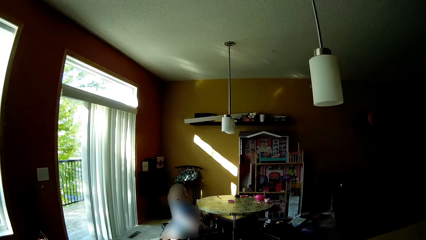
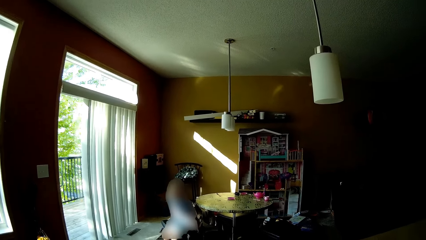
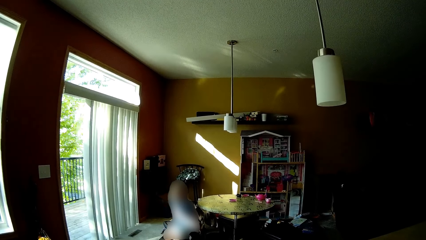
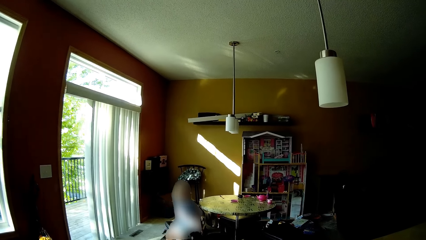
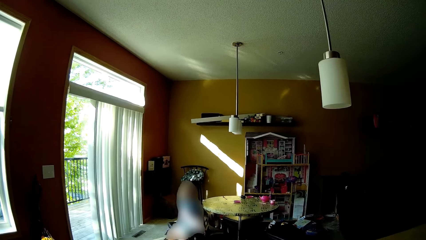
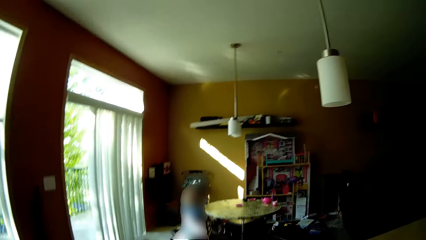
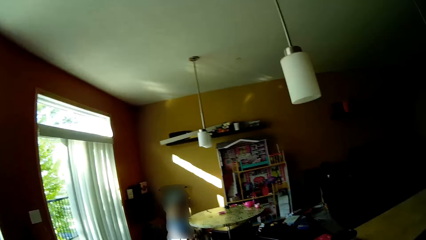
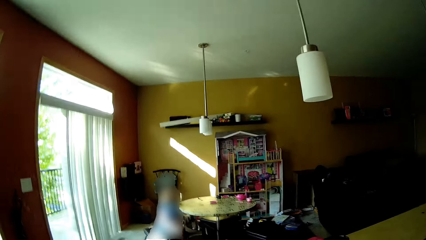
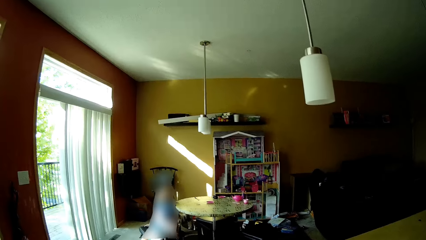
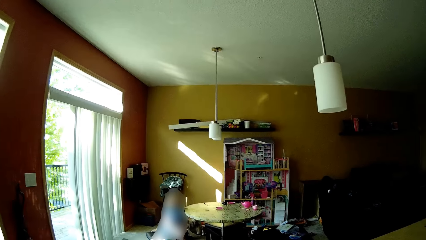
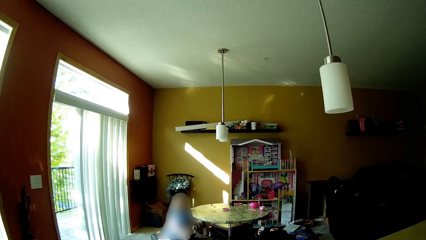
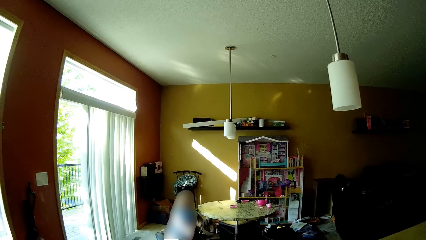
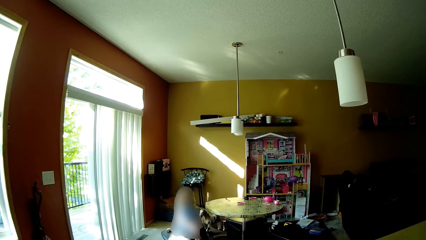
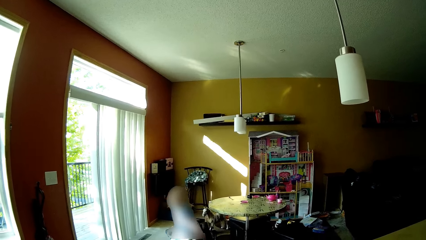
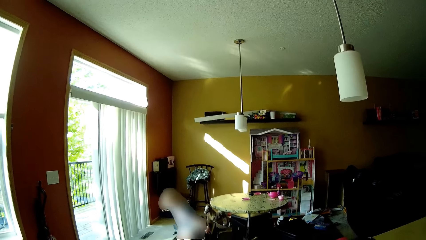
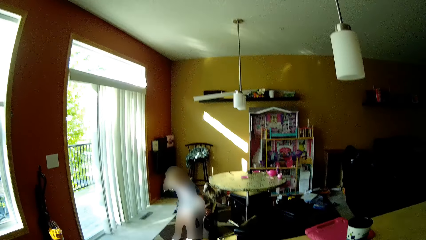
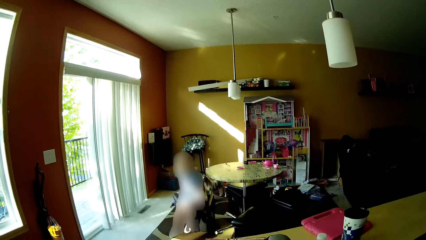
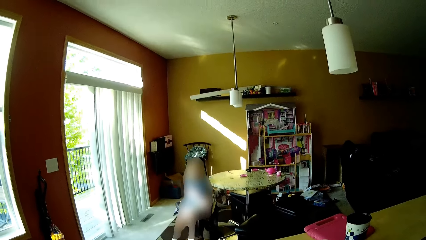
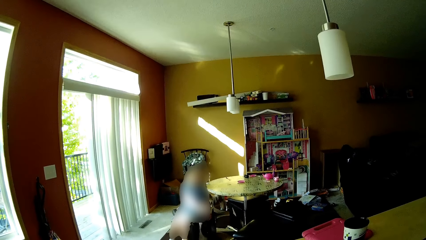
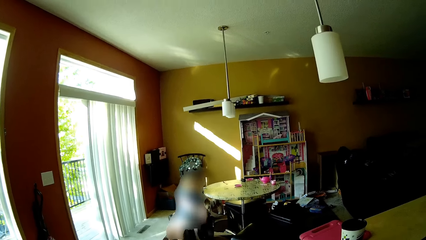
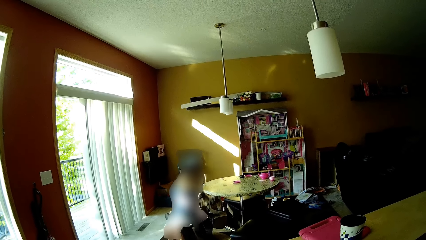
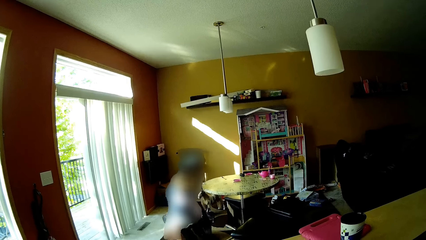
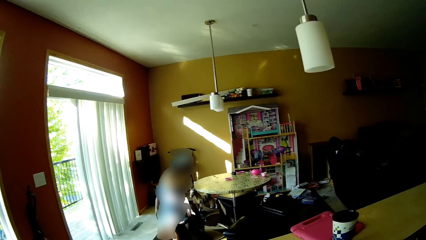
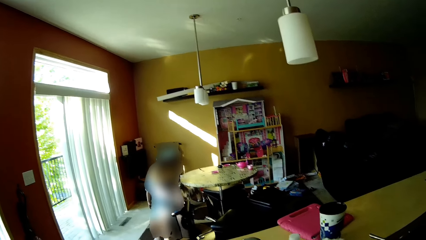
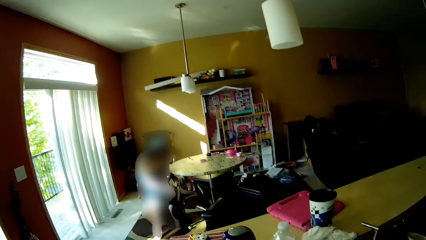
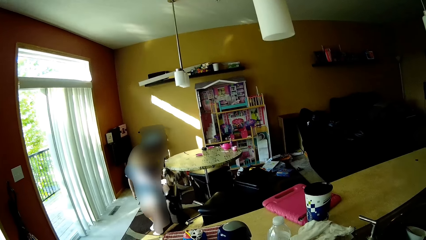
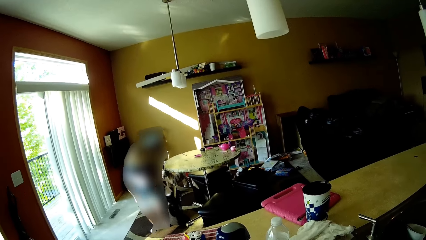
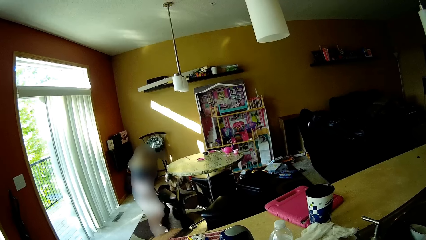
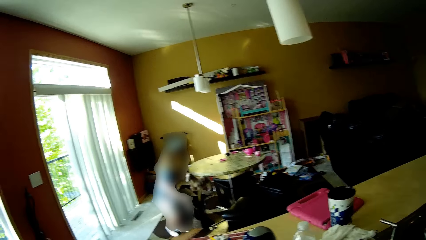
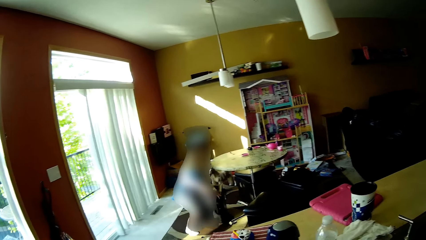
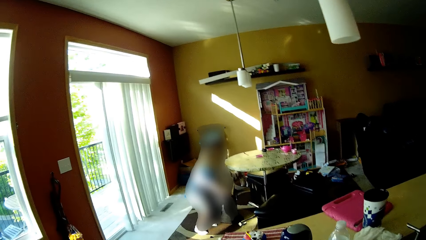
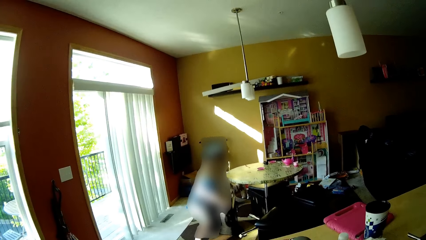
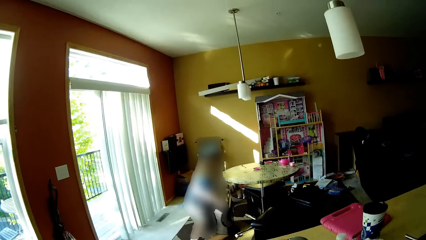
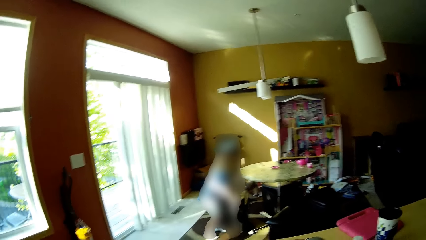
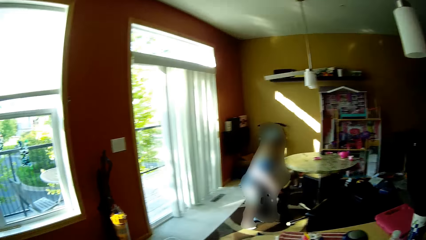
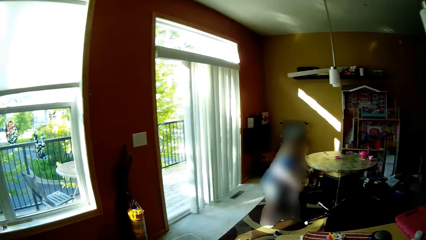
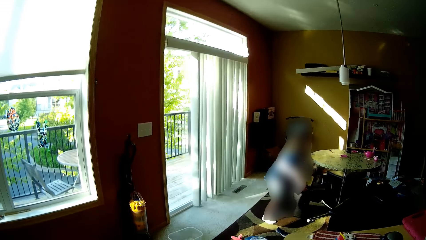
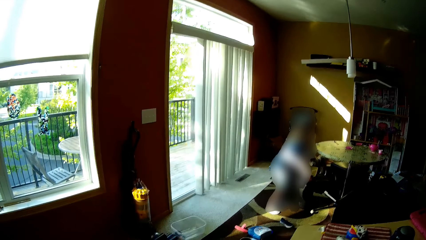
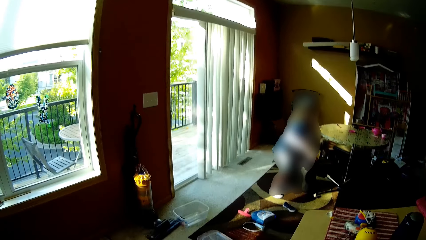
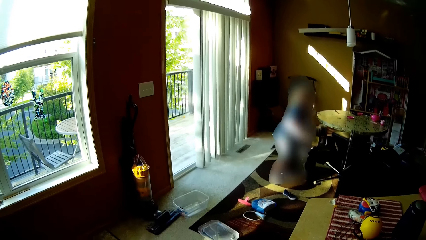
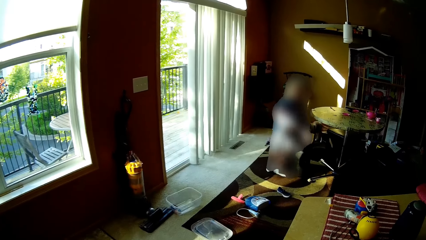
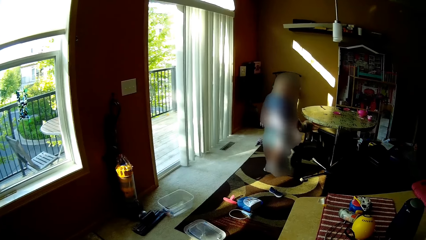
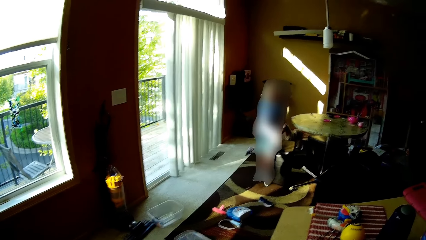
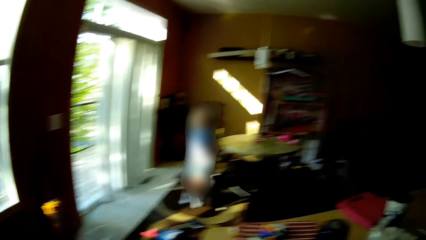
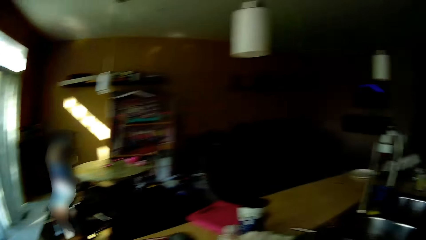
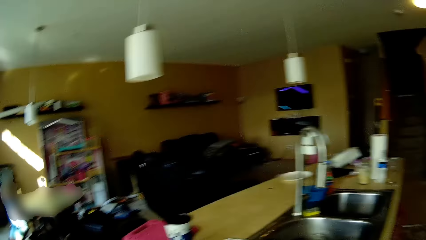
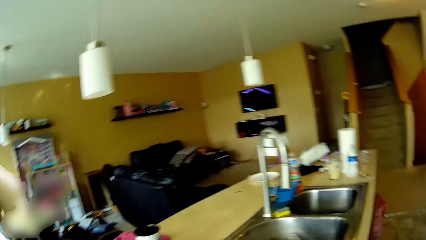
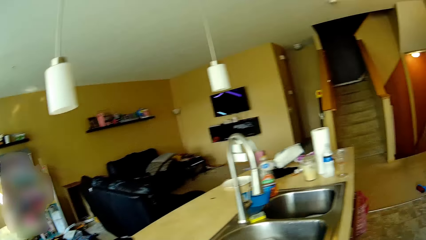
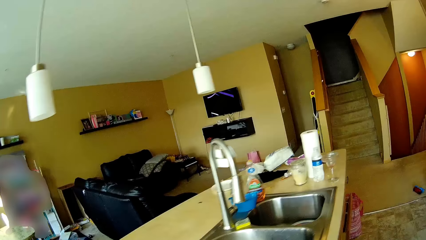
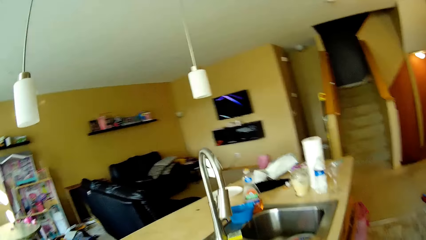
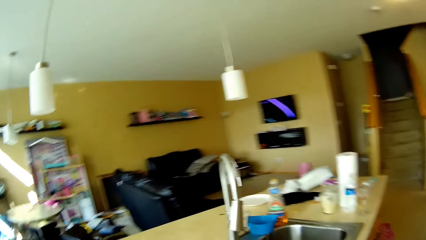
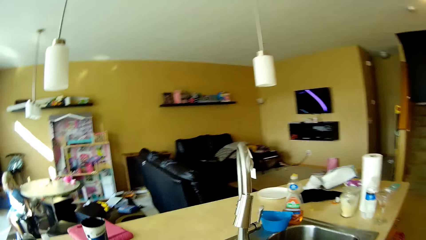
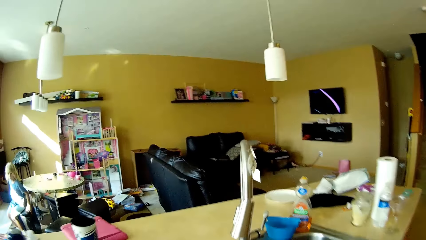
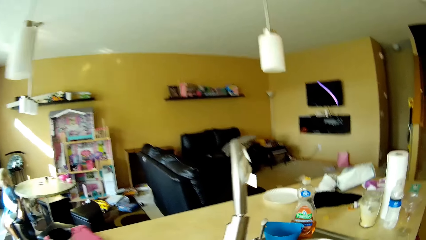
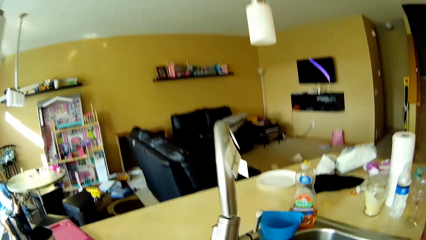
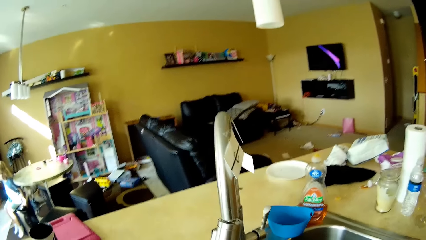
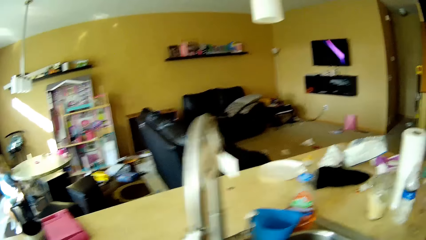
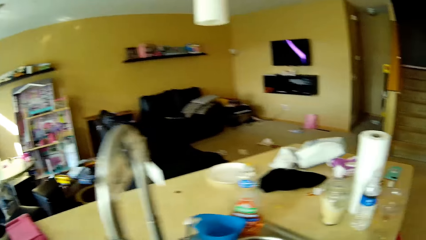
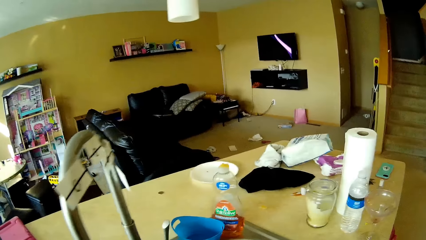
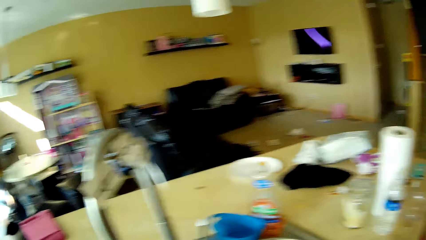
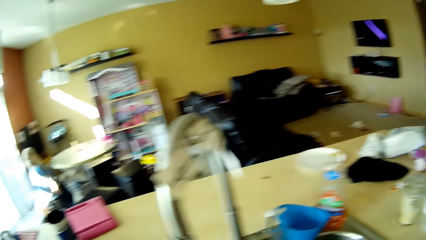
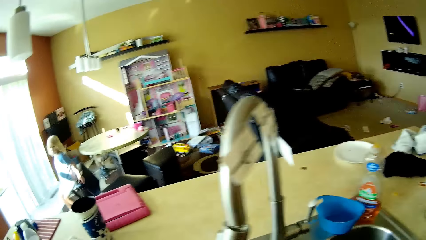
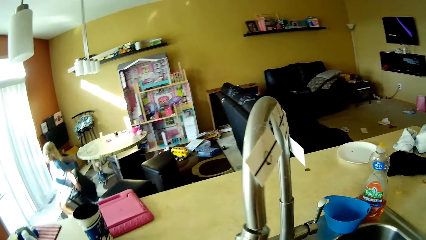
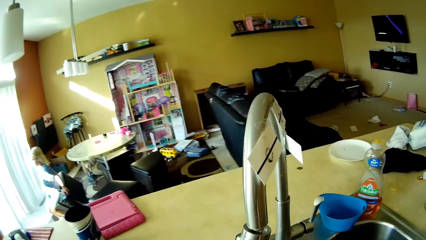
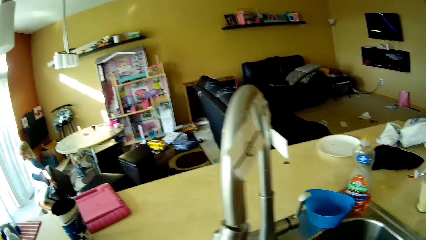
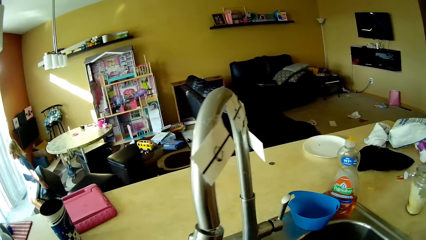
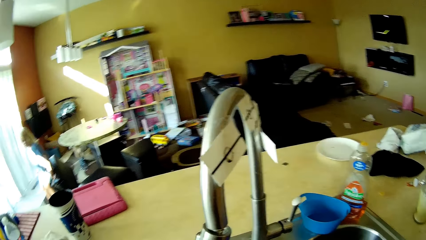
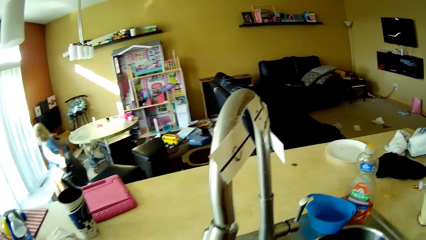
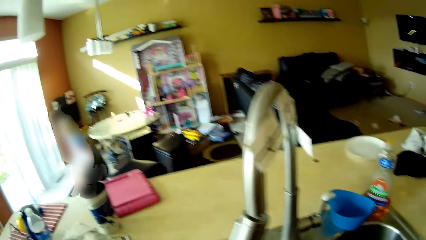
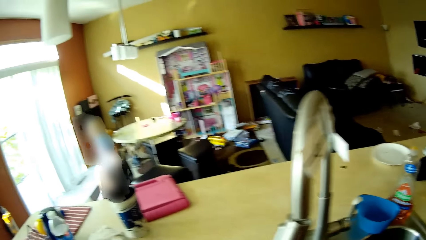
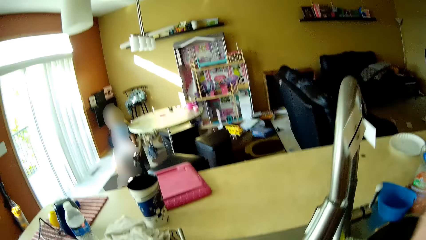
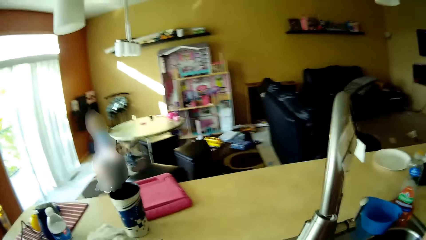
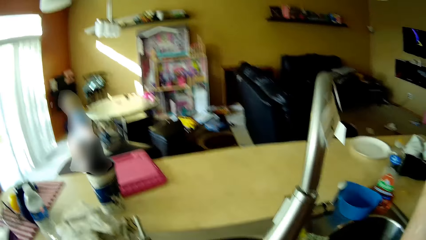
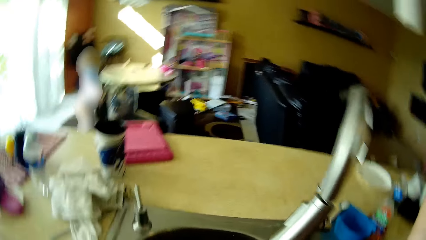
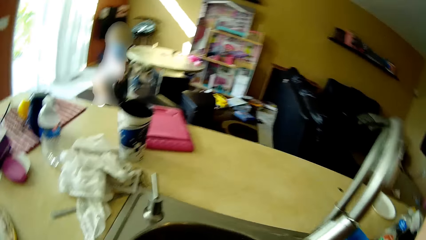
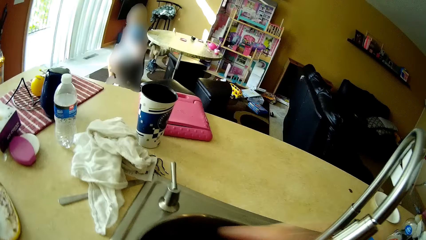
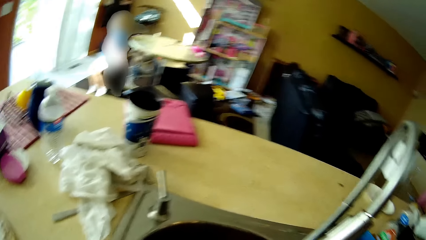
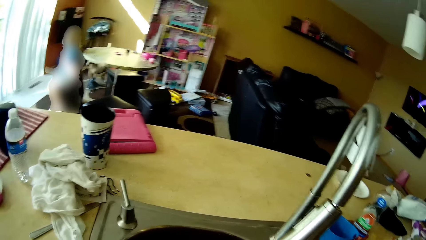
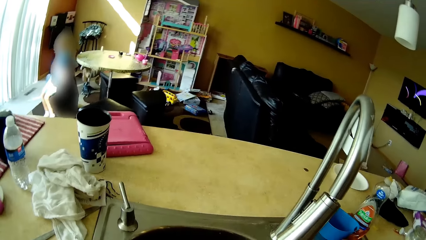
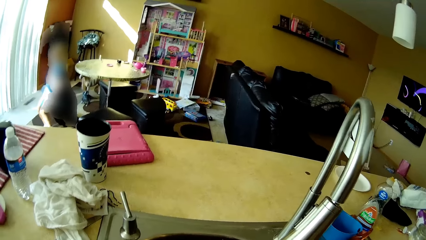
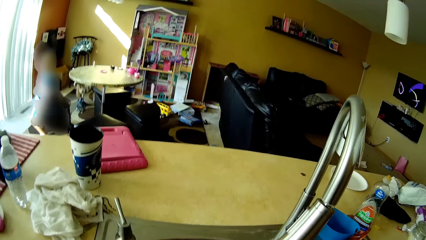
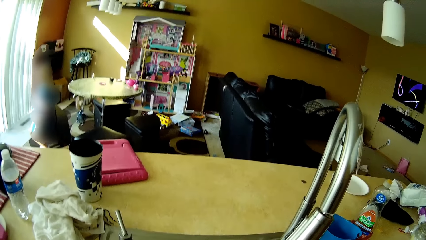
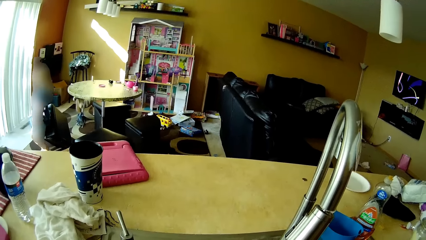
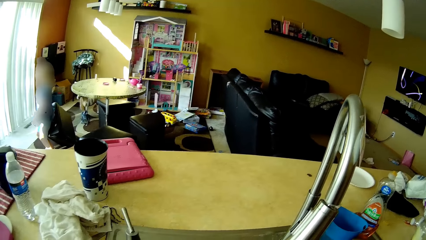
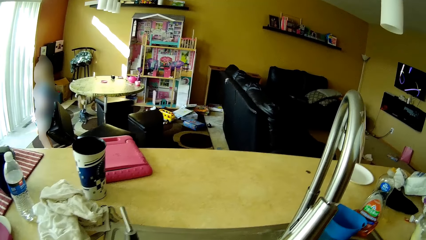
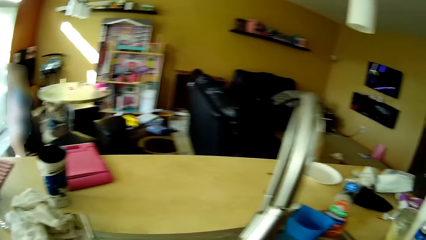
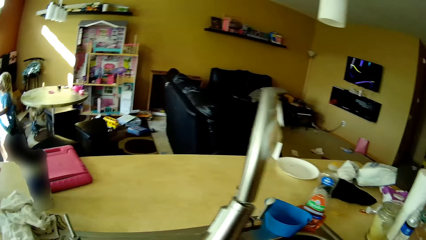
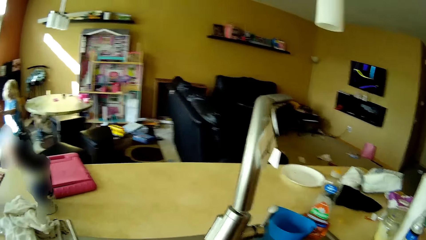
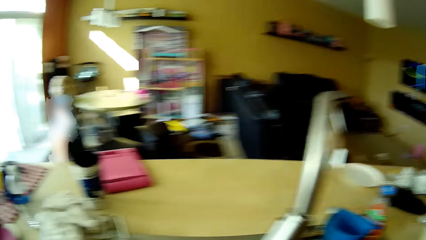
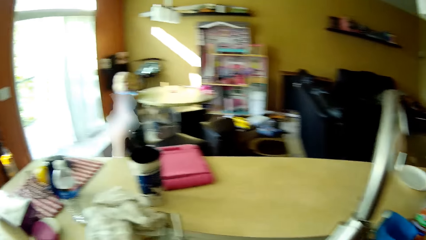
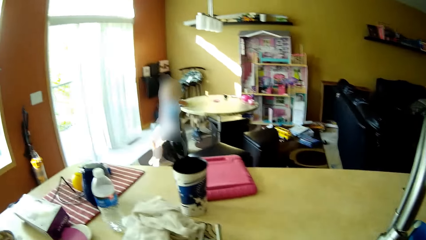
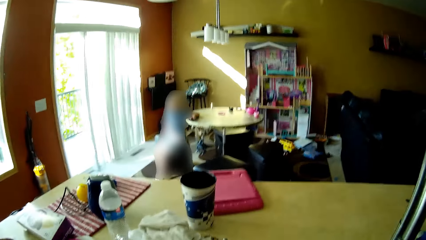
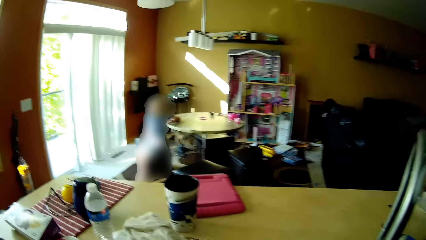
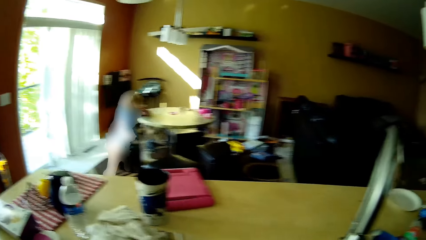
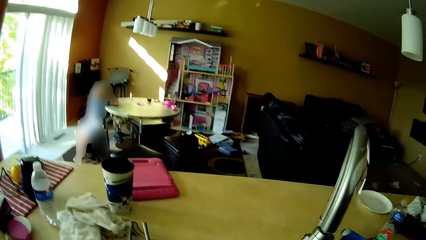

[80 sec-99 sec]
The girl stands up from the stool. The girl adjusts the stool with both hands. The girl plays with the seat. The girl sits on the stool. The camera wearer walks around, picks up a cup, and washes utensils.
